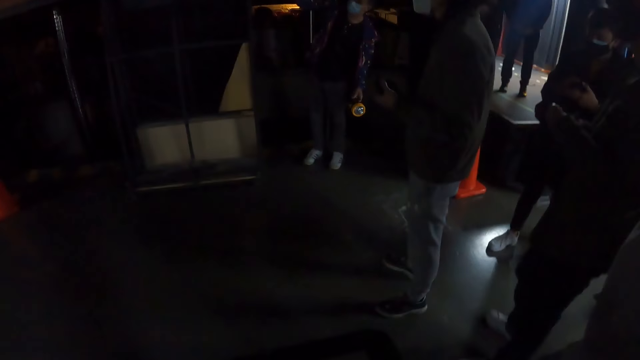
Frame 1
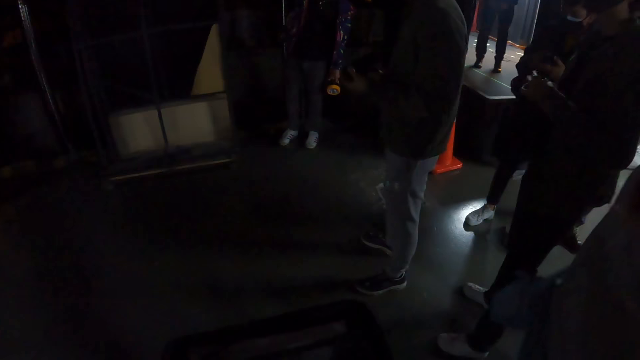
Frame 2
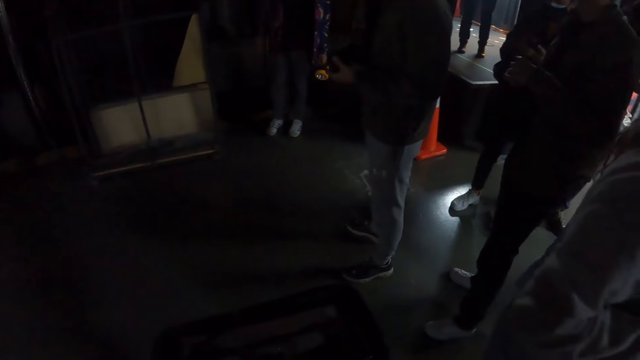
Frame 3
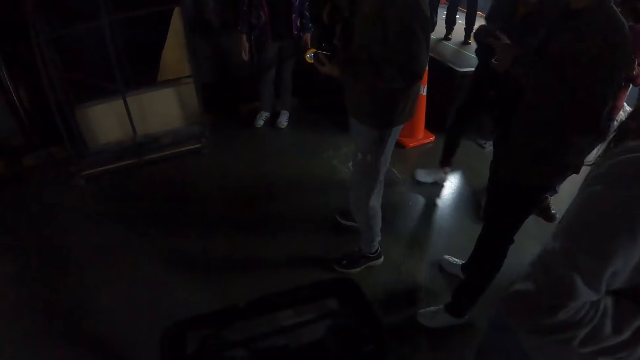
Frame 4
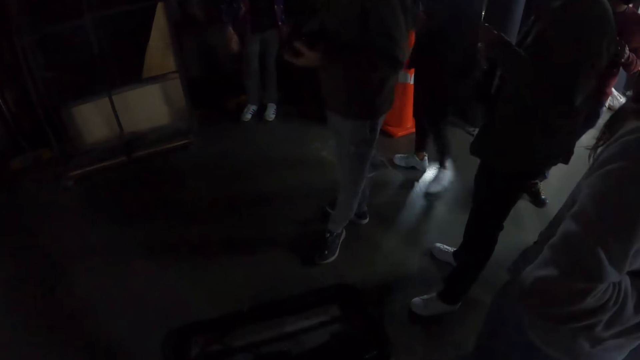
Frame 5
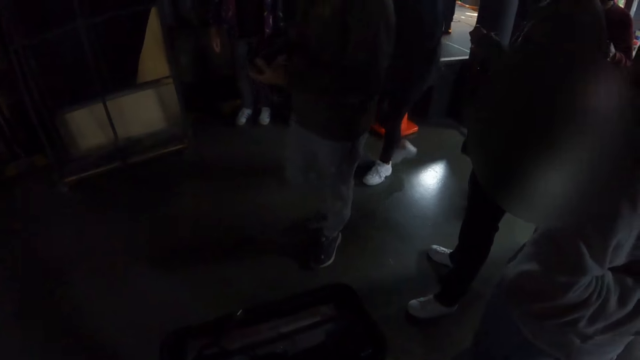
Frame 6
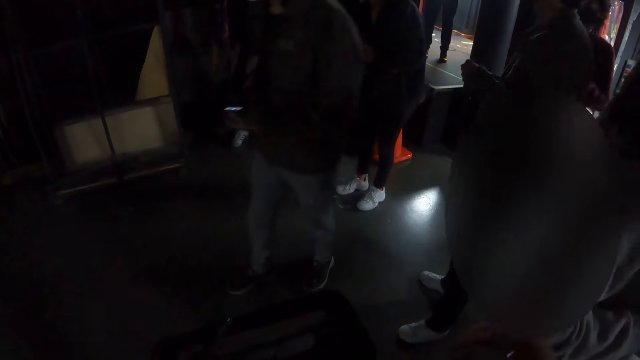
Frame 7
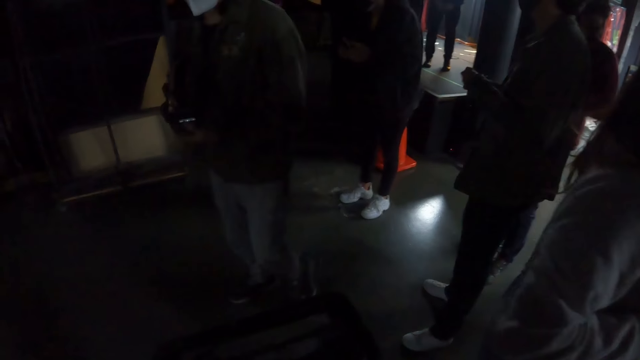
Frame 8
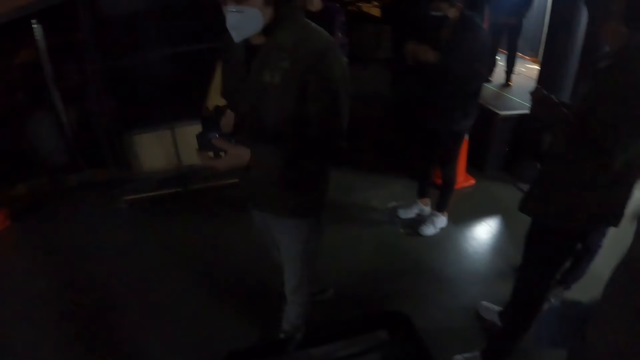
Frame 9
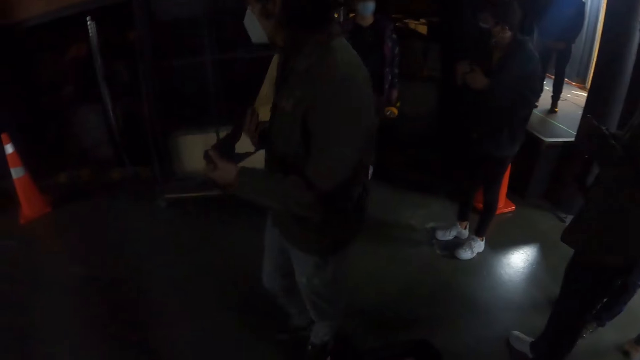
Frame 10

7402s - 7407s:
A man does a hand gesture.

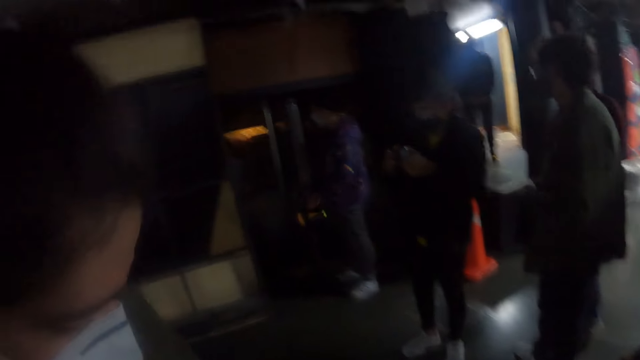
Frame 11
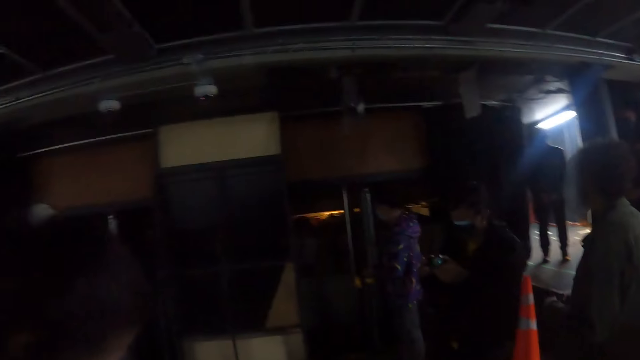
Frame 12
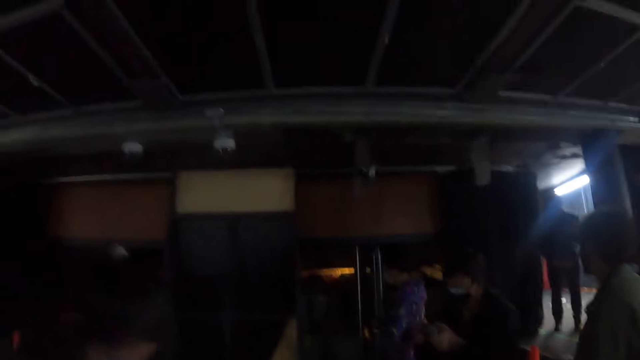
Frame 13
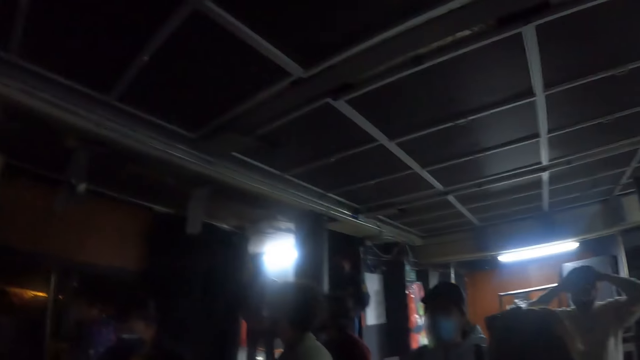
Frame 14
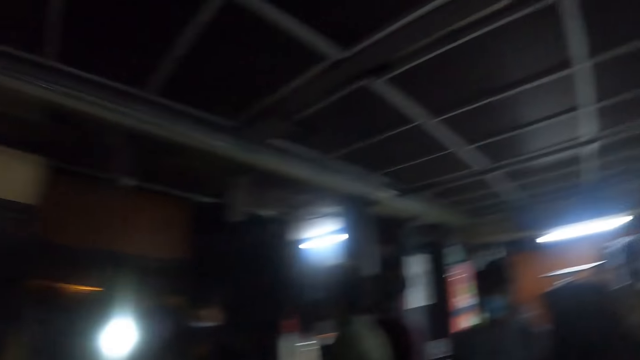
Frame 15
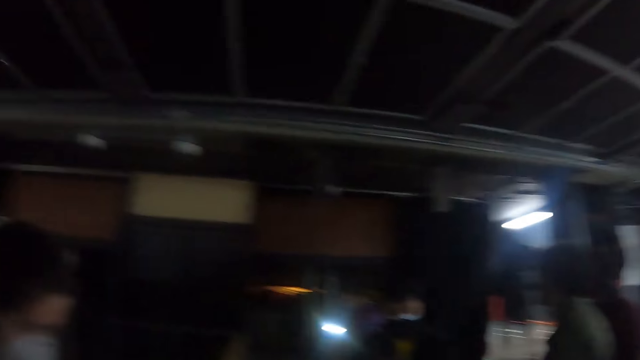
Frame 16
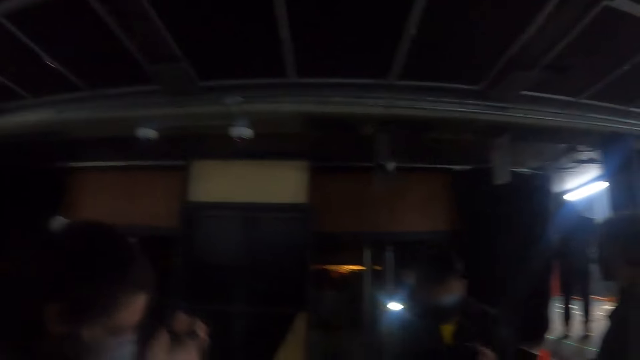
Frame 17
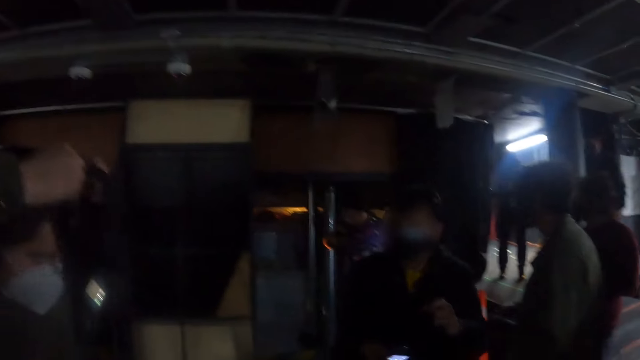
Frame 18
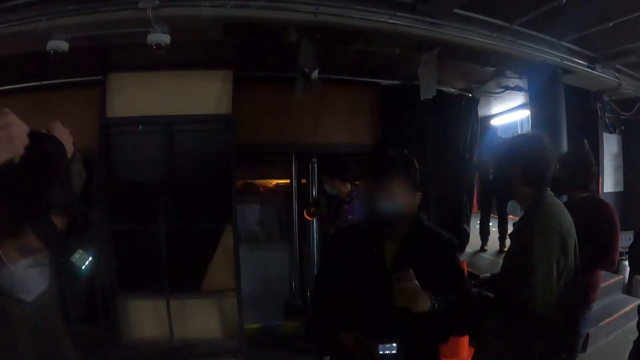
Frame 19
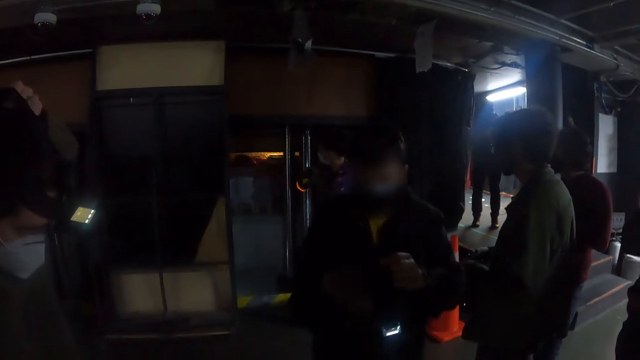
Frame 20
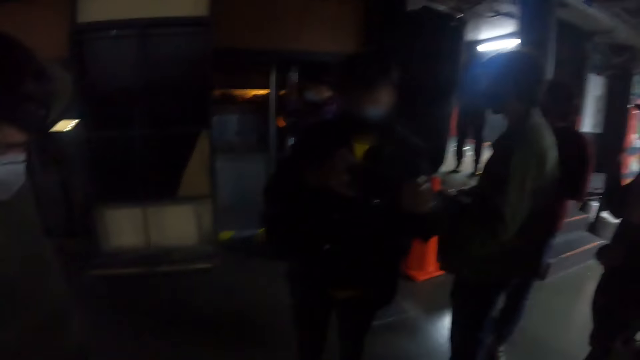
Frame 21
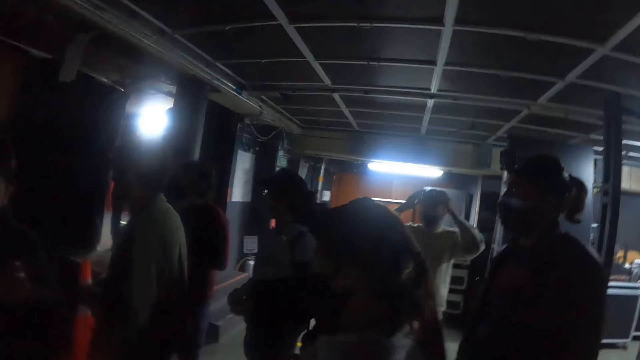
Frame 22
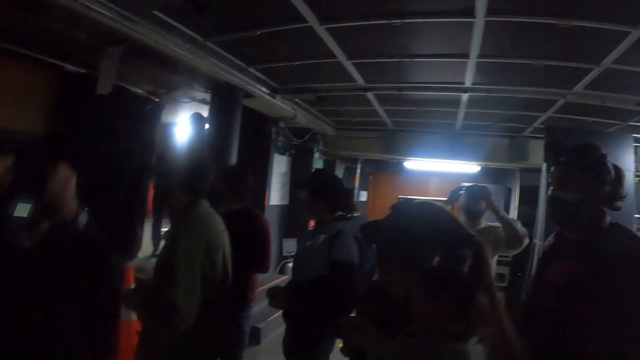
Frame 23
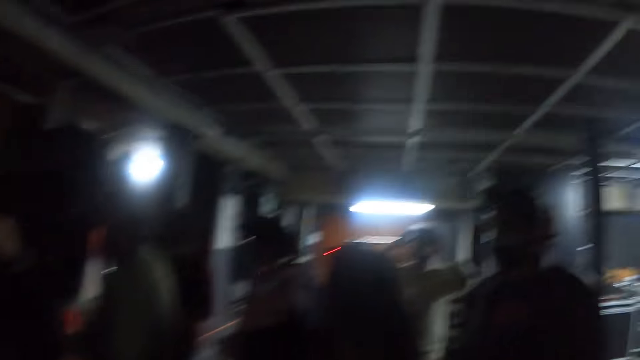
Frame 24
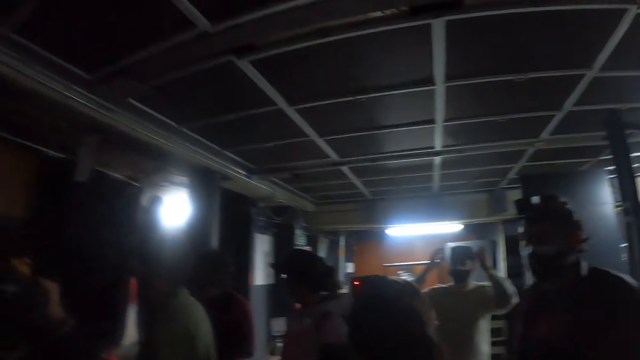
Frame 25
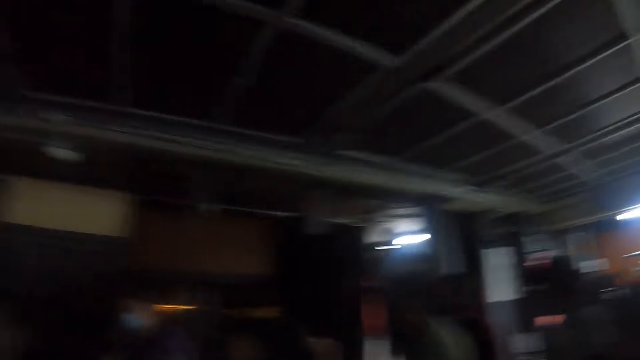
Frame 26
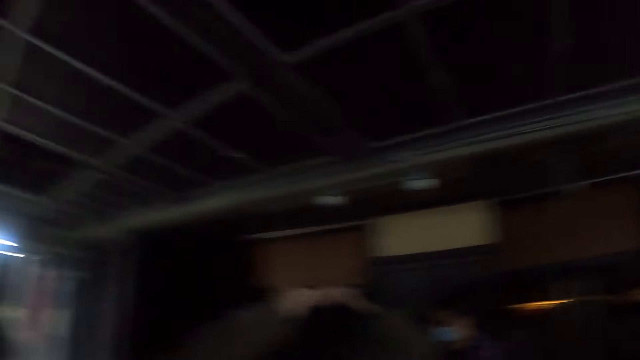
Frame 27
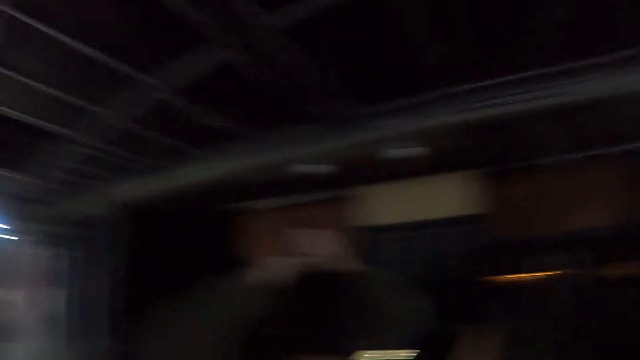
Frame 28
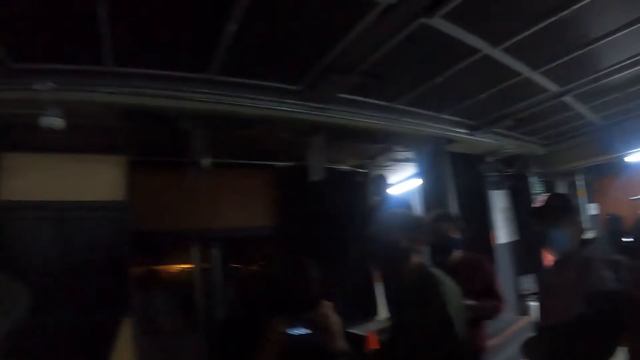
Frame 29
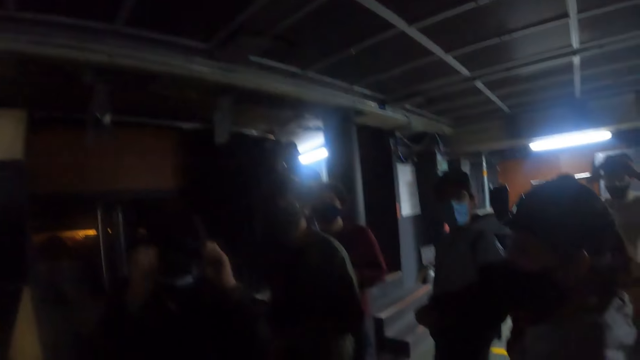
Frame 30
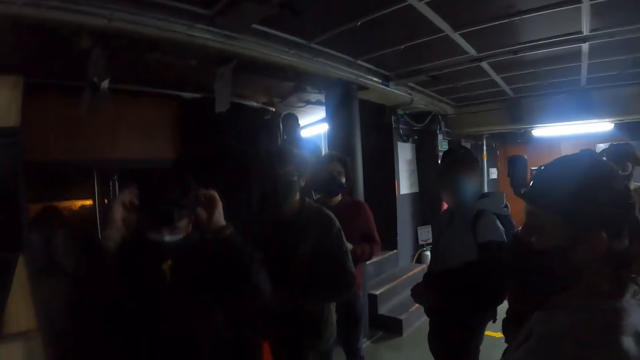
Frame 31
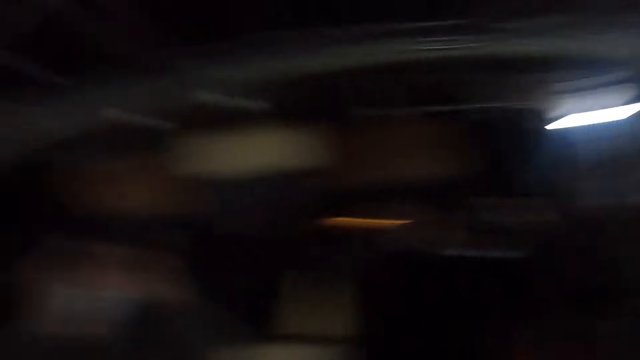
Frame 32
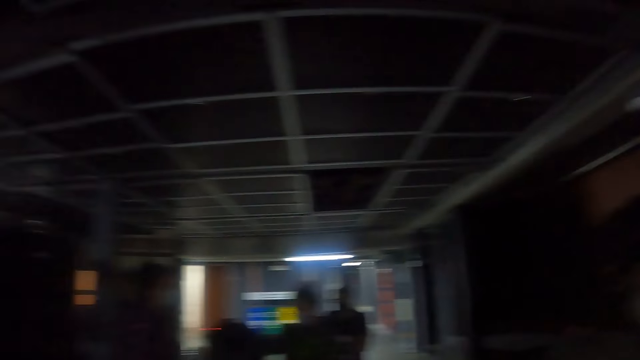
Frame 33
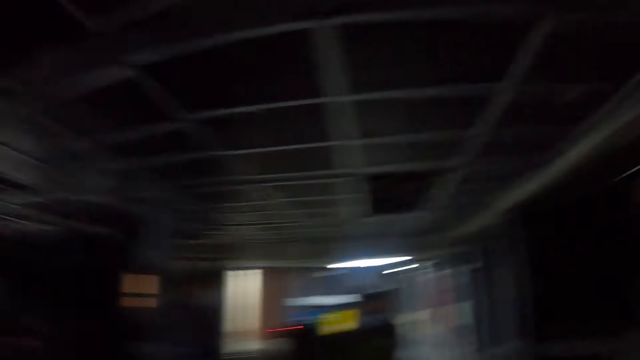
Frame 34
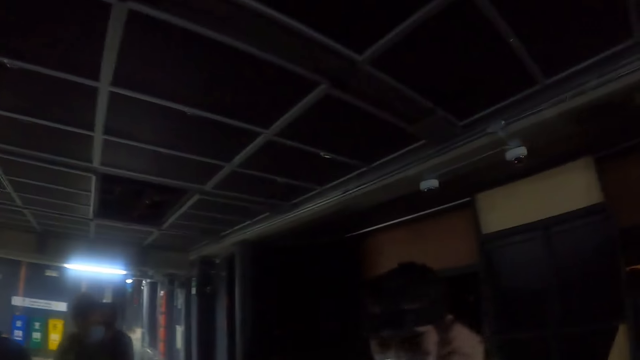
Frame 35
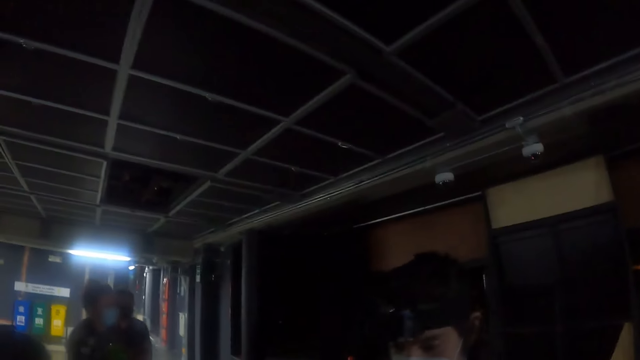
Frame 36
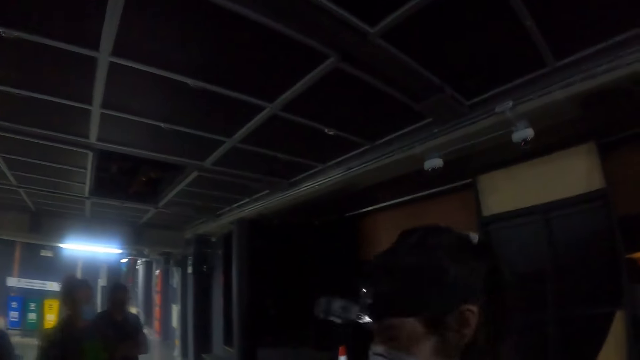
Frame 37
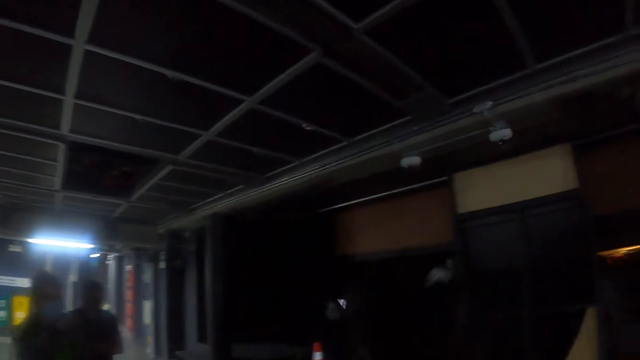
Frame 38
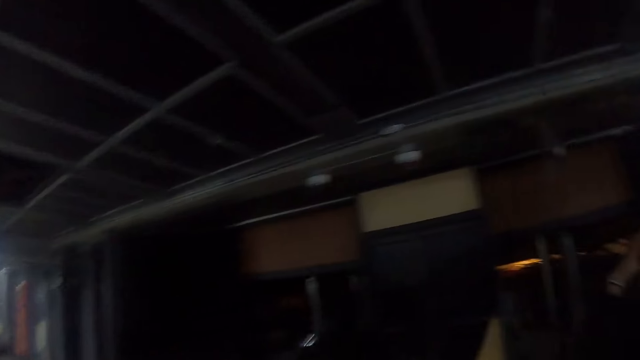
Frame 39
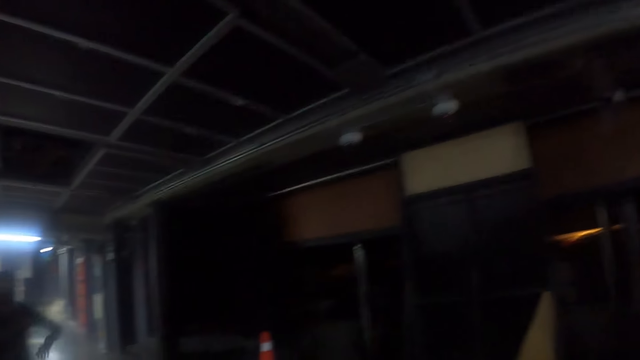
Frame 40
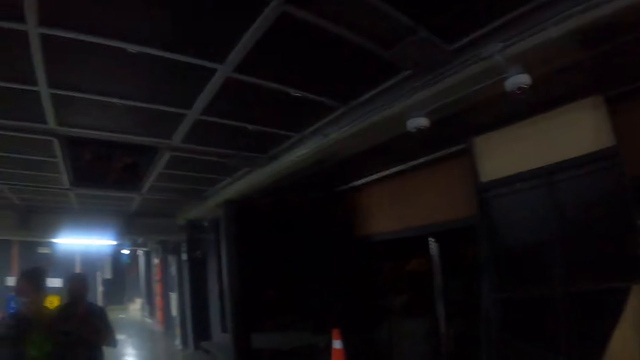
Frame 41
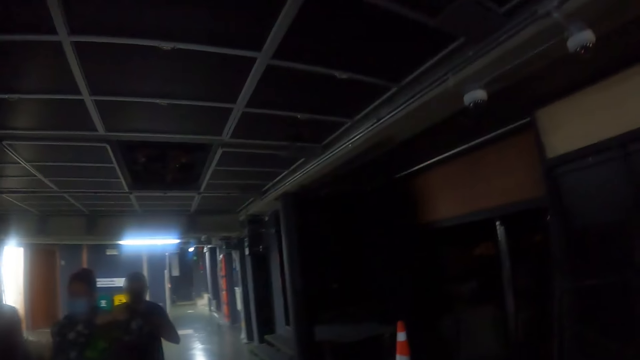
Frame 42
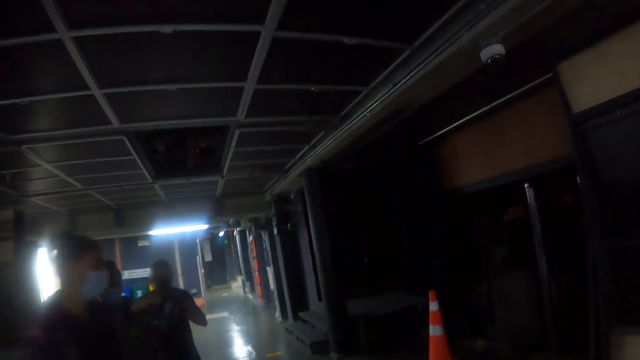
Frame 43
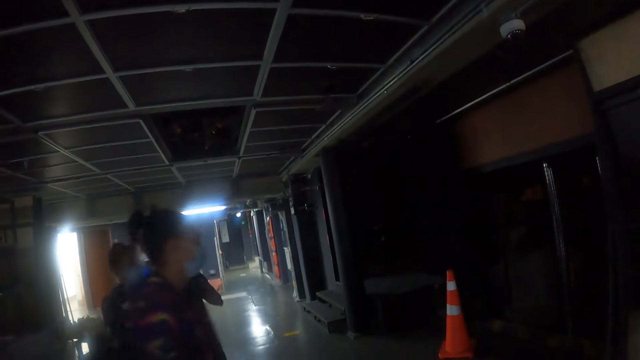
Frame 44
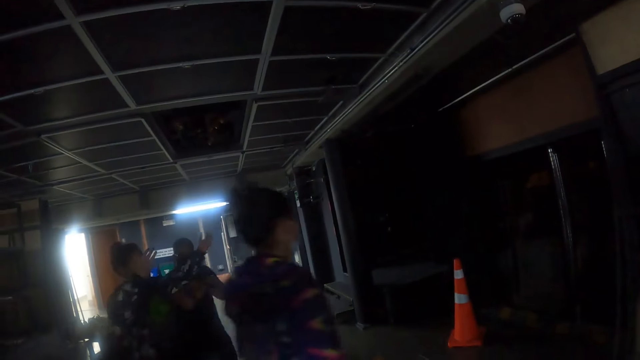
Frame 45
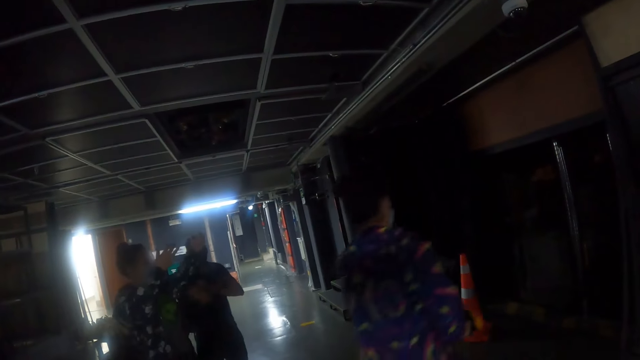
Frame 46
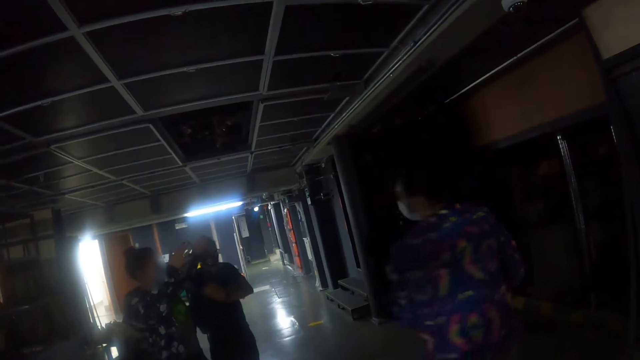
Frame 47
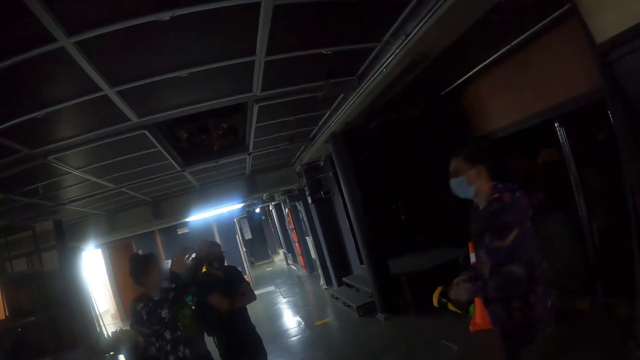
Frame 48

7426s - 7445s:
The camera wearer looks around the room. A man walks in the room. A woman does a hand gesture. The camera wearer looks at the woman.
